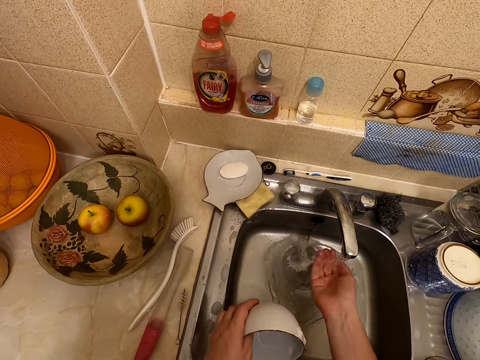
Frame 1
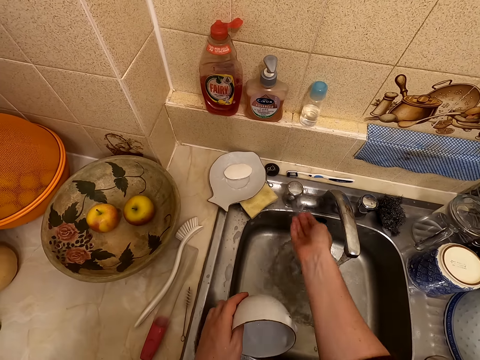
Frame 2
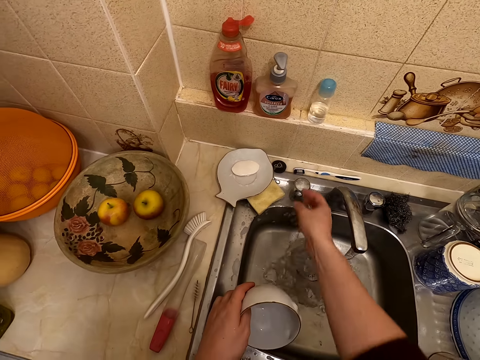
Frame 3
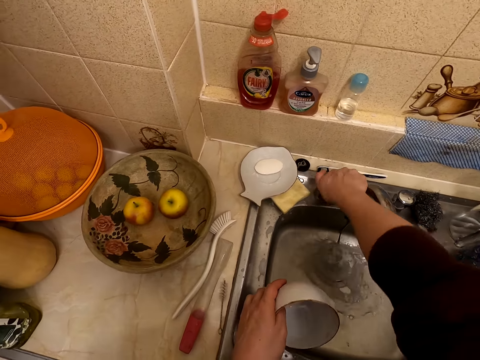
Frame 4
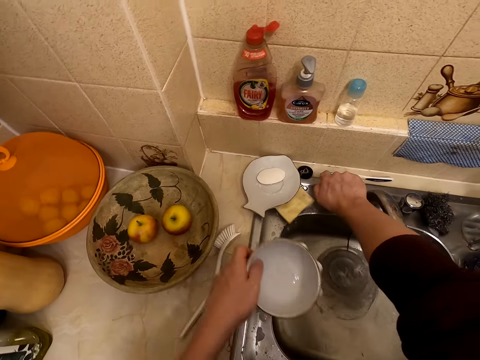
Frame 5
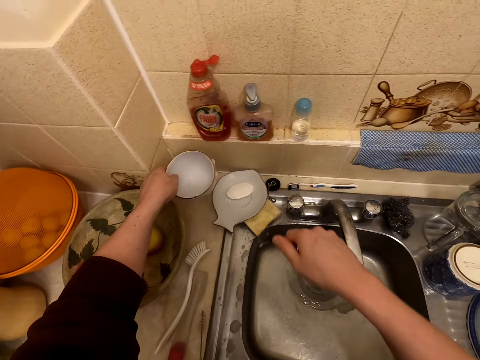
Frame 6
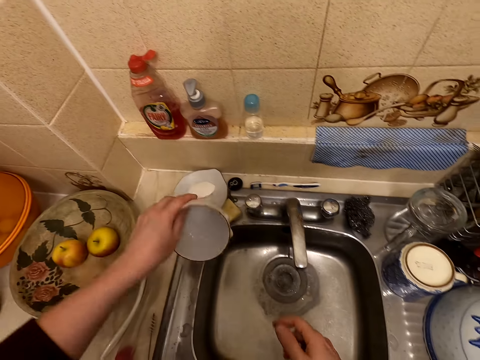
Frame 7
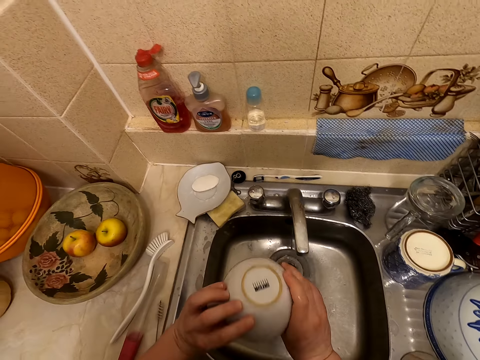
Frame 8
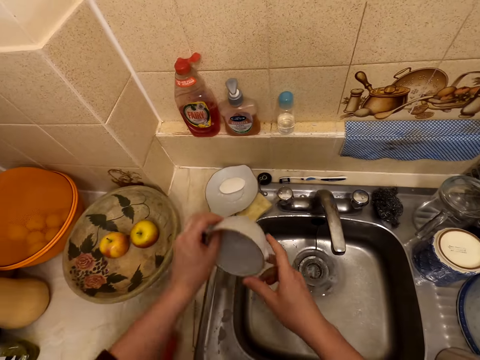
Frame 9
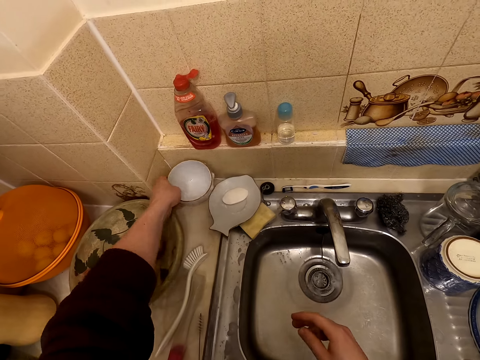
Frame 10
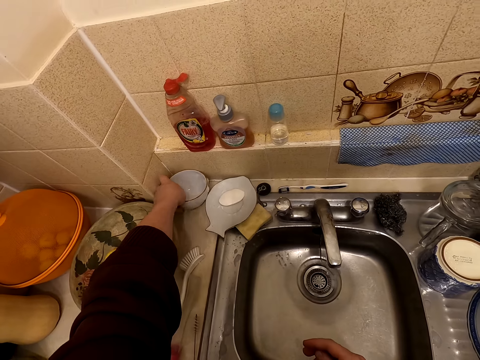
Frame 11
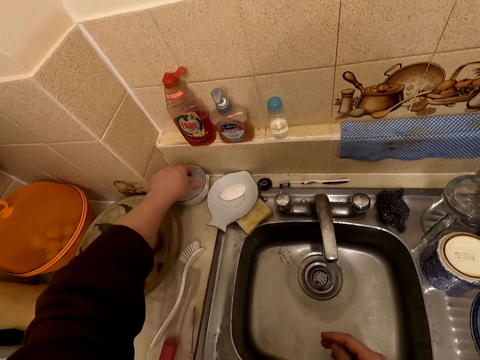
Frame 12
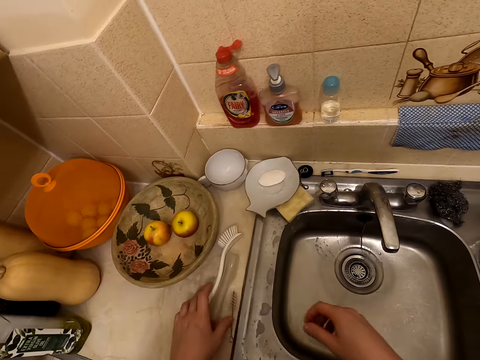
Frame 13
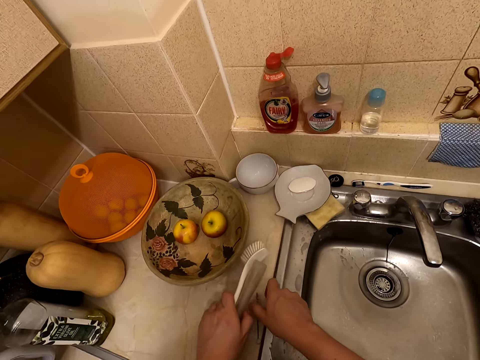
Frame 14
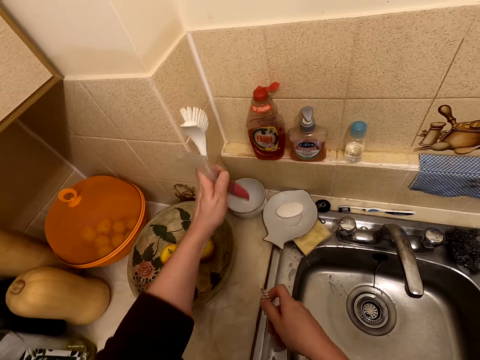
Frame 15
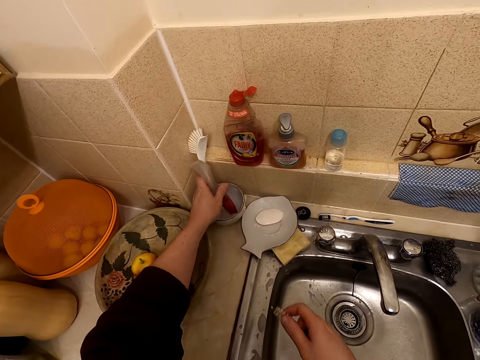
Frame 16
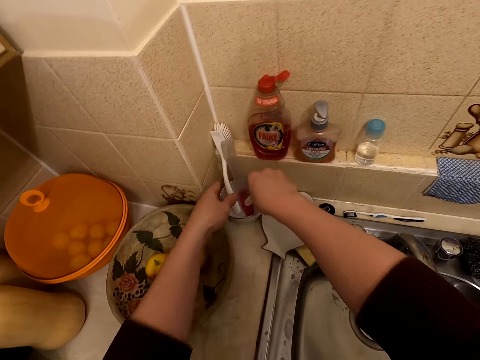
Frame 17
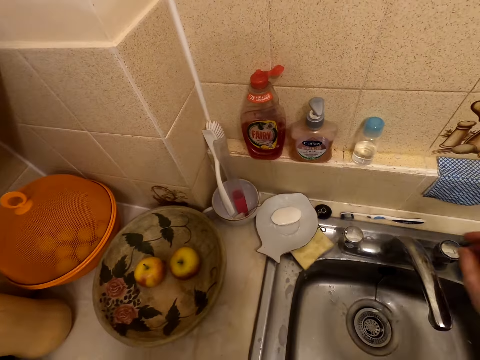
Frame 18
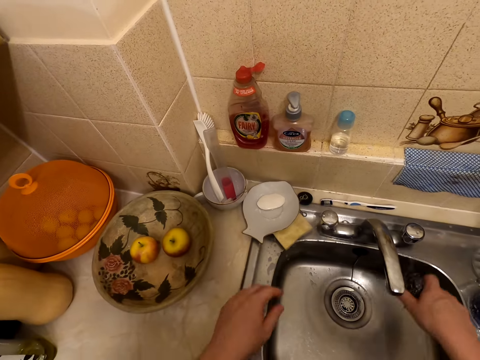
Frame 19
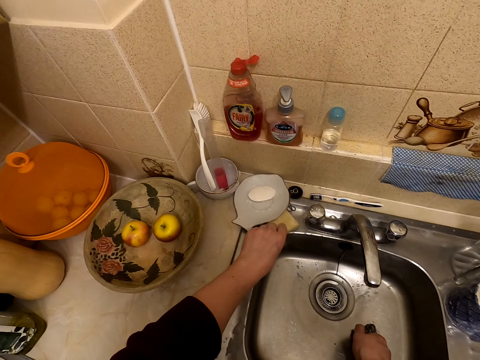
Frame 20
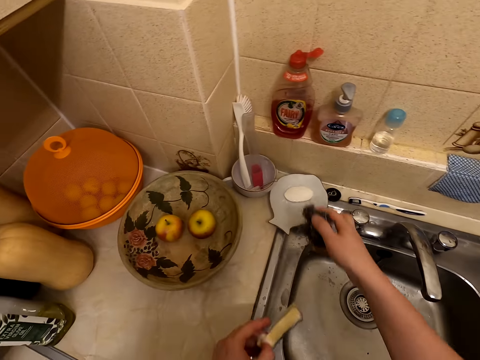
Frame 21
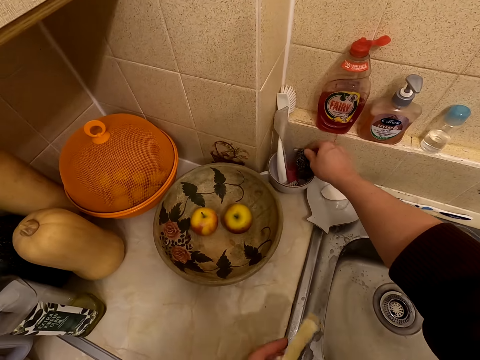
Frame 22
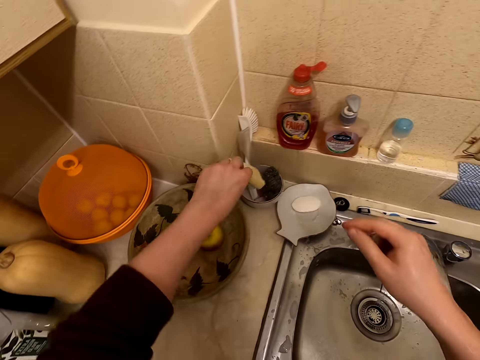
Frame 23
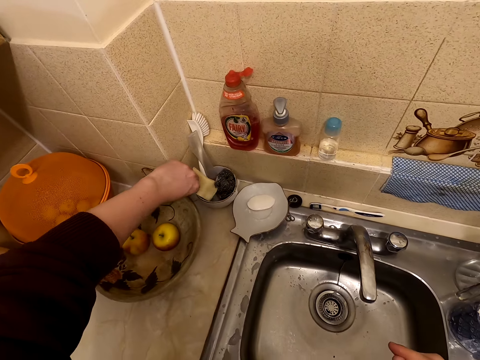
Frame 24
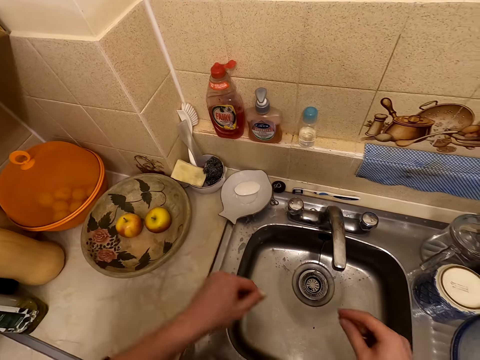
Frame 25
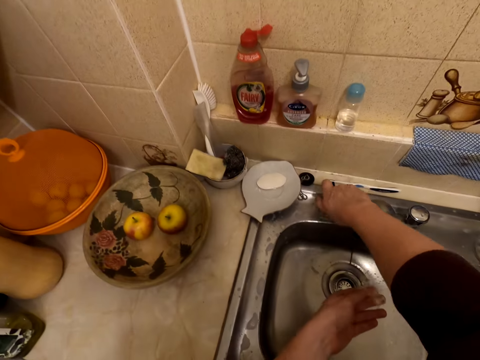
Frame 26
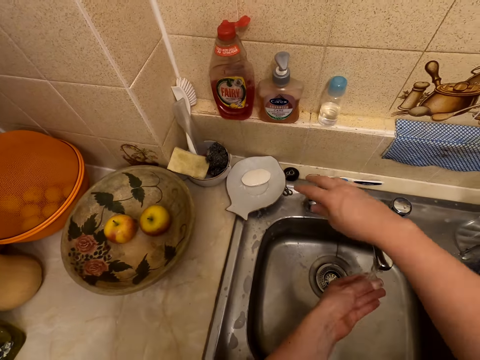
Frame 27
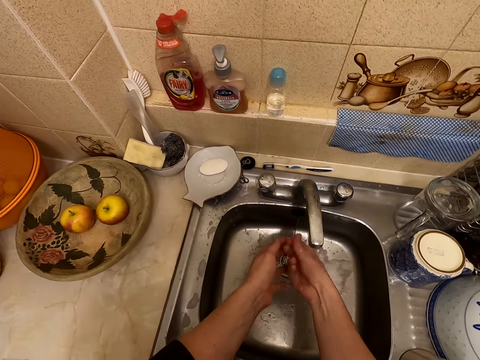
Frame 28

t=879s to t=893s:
The camera wearer touches the sink knob. They splash water on the sink knob. They turn the water tap. They close the sink. They place the bowl on the surface. They turn the bowl. They put the bowl on the surface. They take the items on the surface. They put the items in the bowl. They put a brush on the bowl. They take steel wool. They take a washing sponge. They put the steel wool in the bowl. They put the washing sponge in the bowl. They turn on the tap.

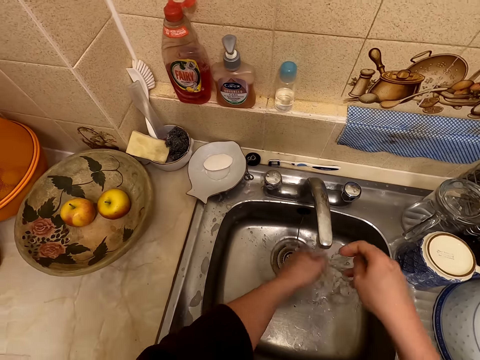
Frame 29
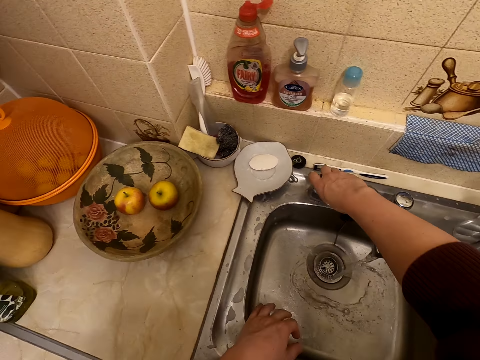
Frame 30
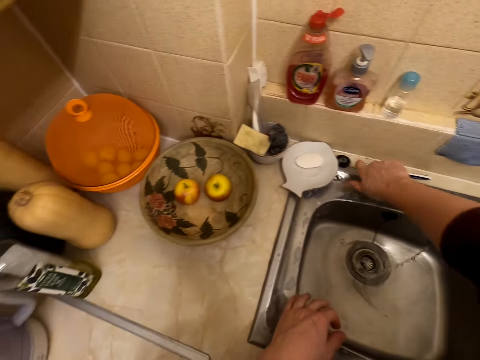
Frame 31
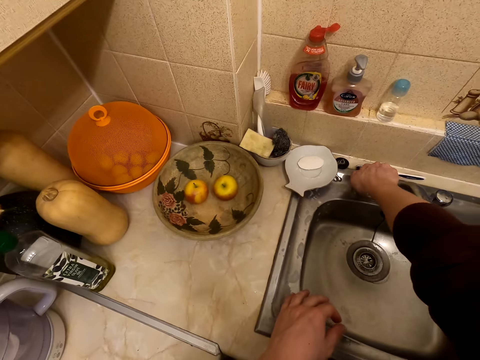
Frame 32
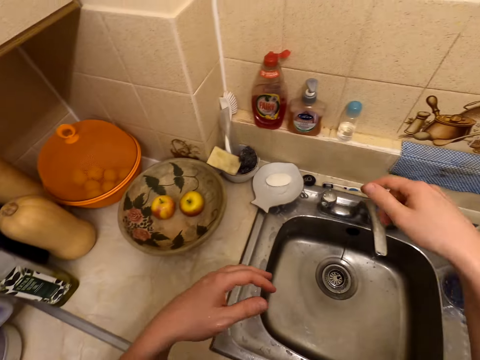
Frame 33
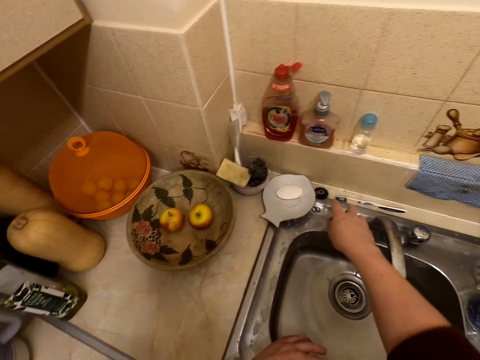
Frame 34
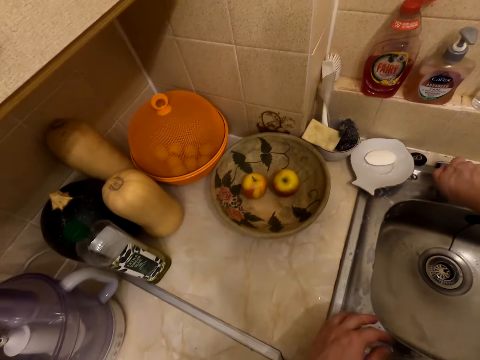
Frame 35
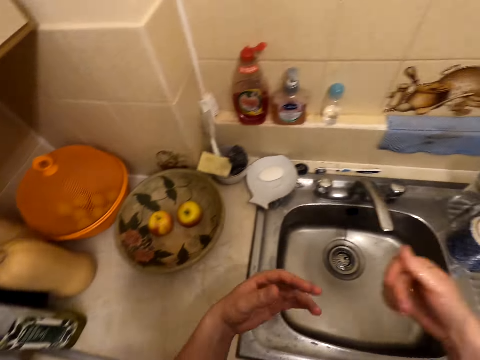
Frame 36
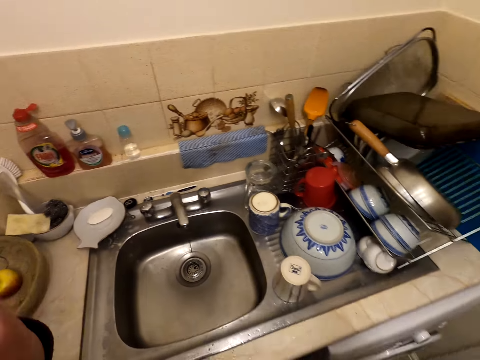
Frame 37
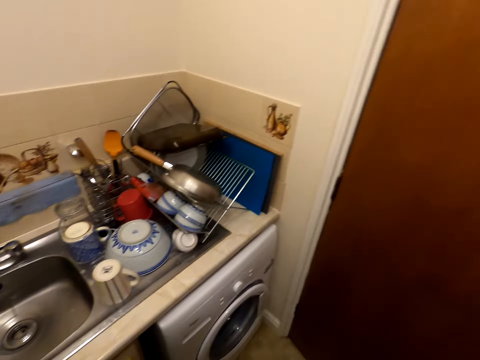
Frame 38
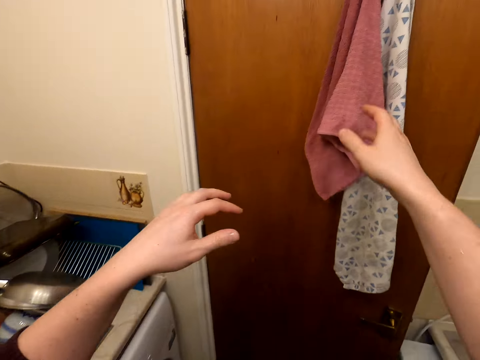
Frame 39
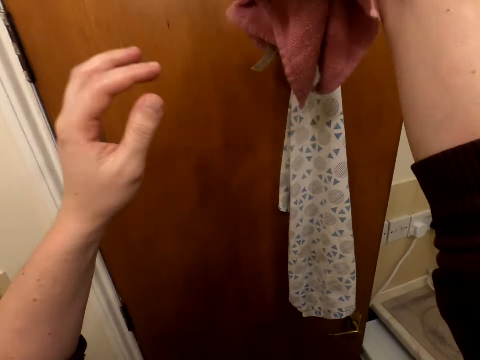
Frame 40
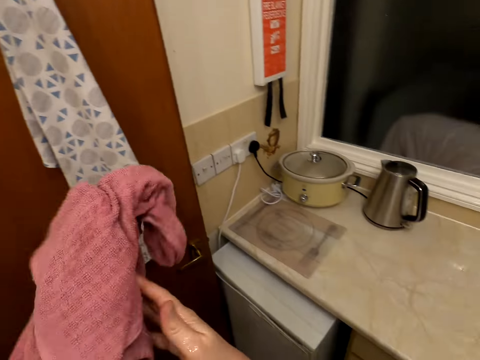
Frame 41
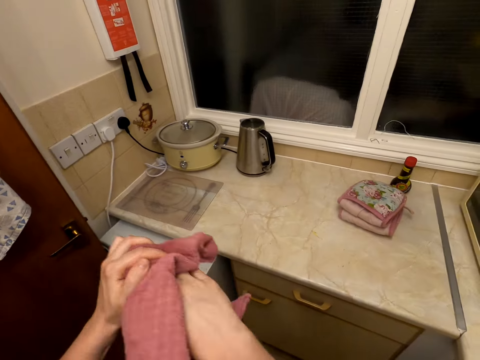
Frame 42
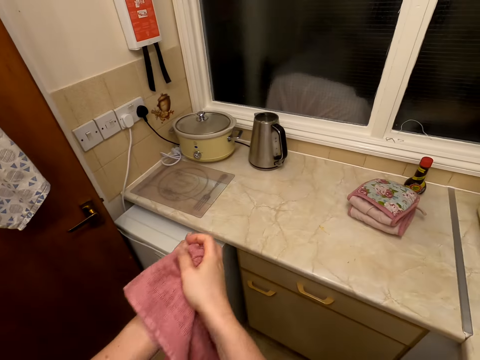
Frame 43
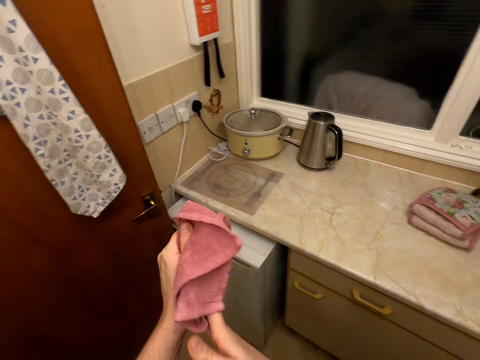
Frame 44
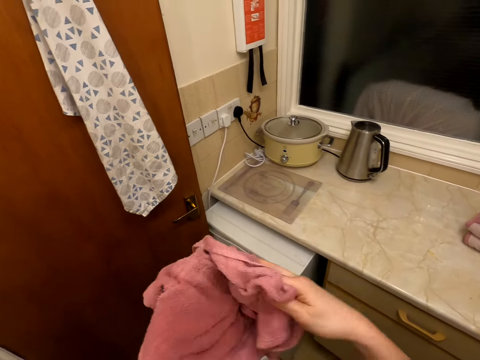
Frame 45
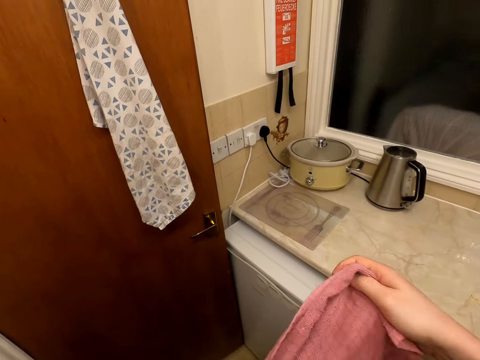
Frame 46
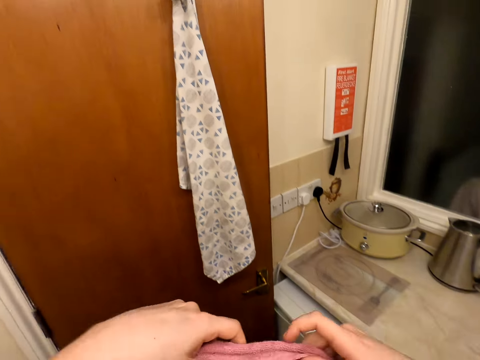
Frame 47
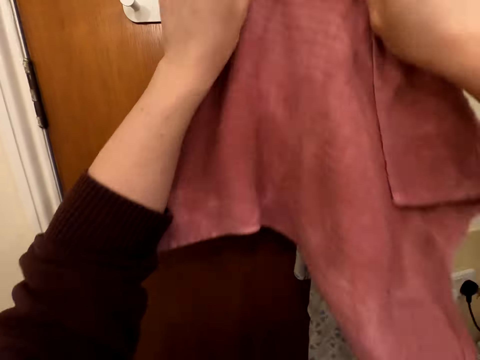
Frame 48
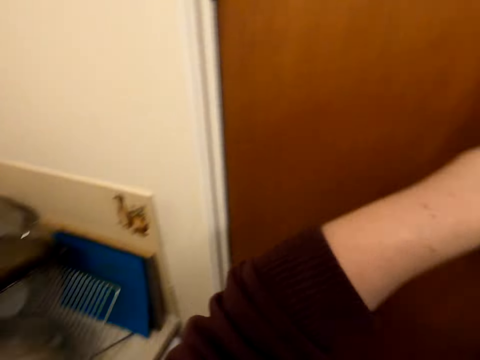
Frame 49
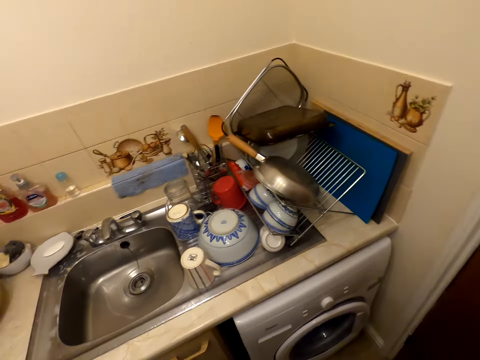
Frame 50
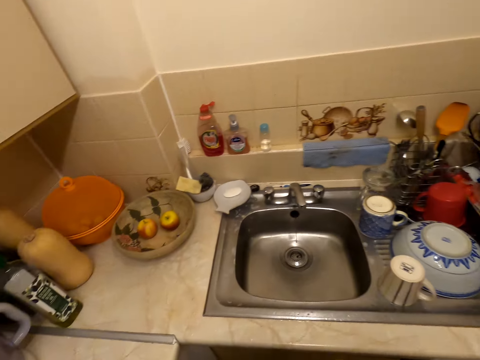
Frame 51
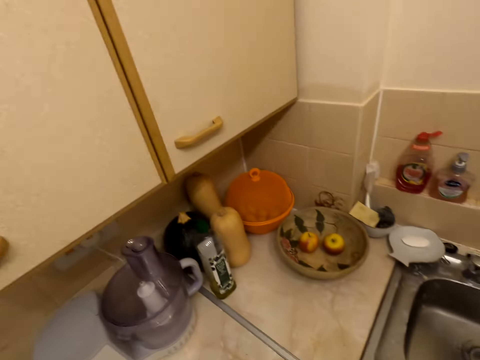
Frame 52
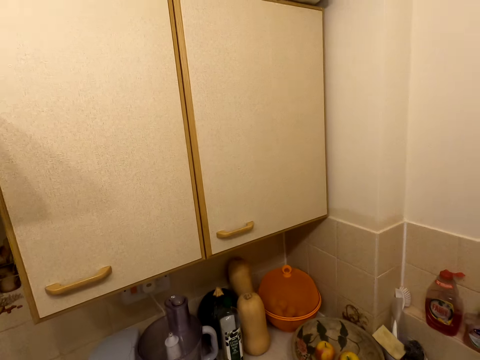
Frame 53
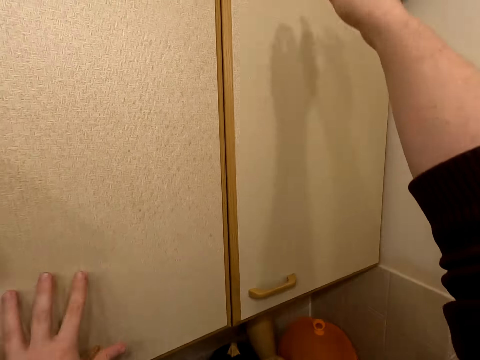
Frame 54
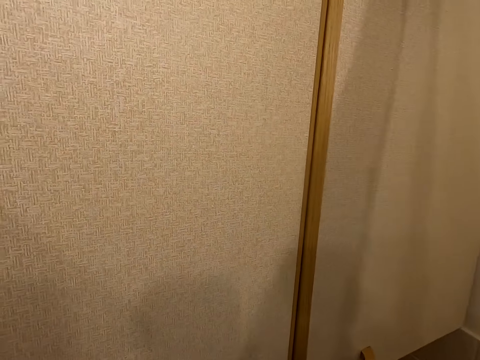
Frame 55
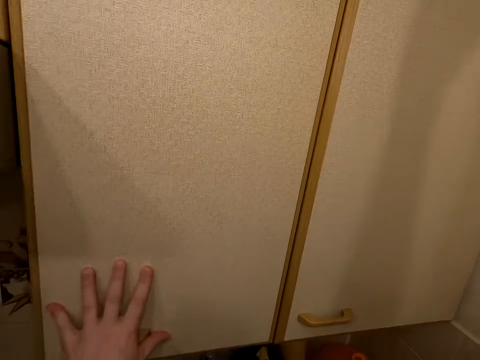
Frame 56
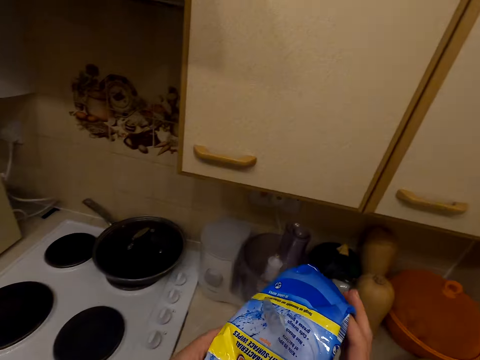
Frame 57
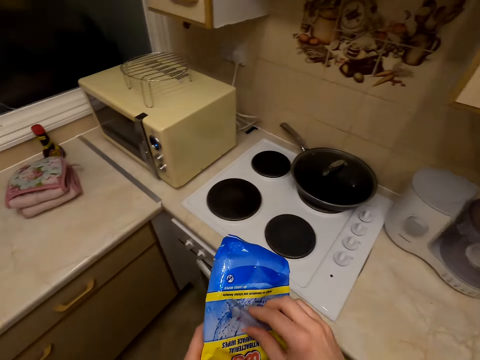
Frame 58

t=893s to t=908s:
The camera wearer washes the hands. She turns off the tap. She shakes her hands. She turns the knob. She moves in the kitchen. She takes a towel and wipes the hands with the towel. She hangs the towel on the door. She moves in the kitchen. She holds the cabinet. She picks up a wet wipes pack.
